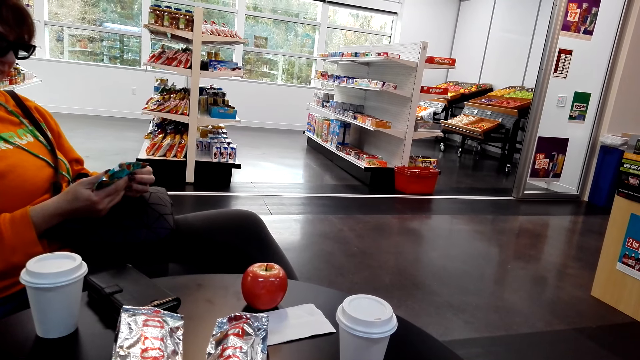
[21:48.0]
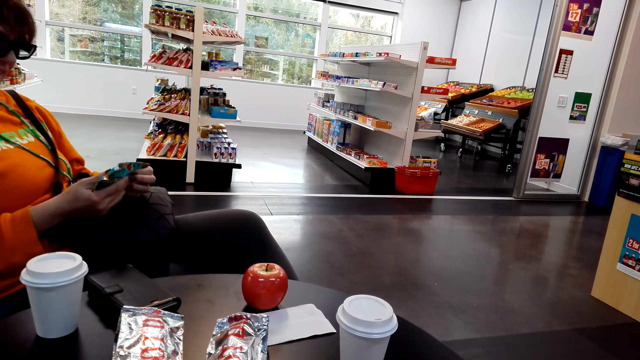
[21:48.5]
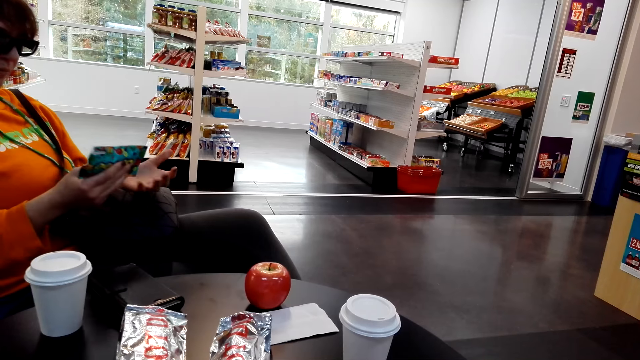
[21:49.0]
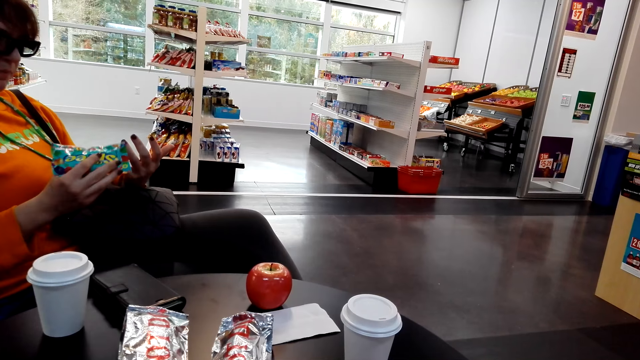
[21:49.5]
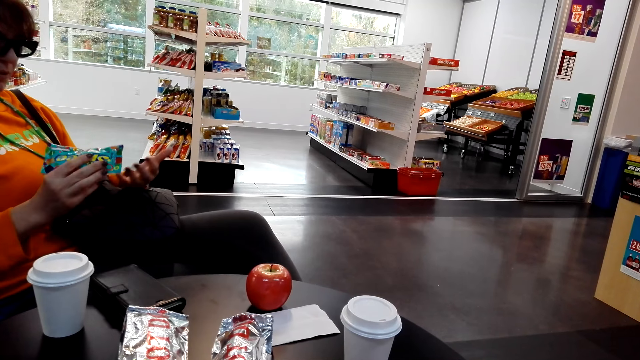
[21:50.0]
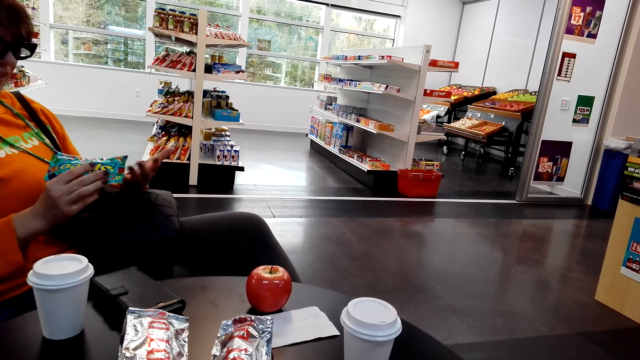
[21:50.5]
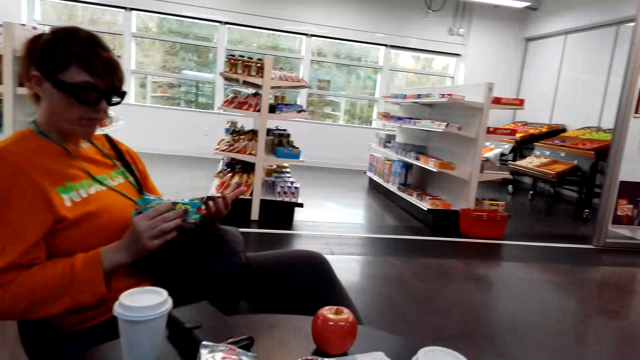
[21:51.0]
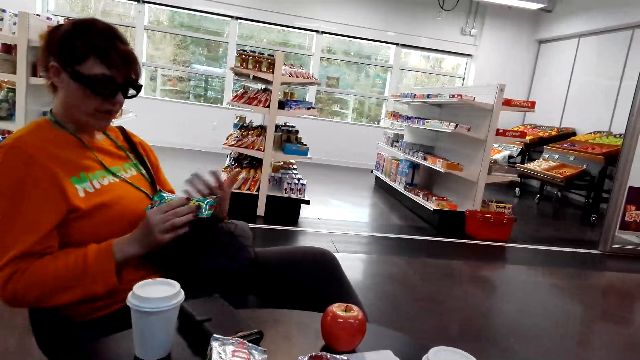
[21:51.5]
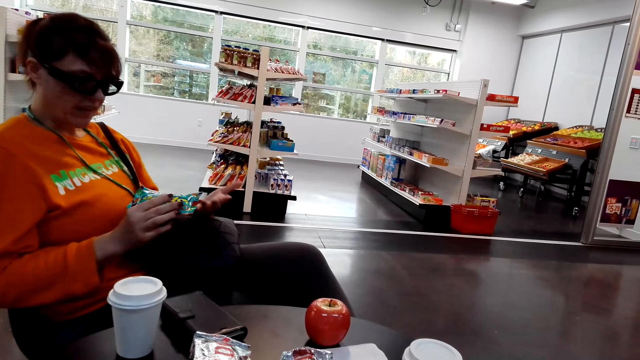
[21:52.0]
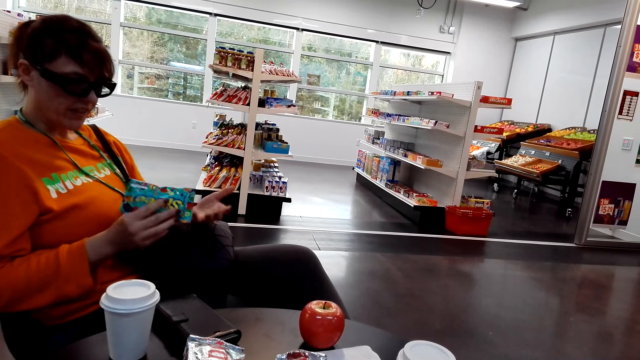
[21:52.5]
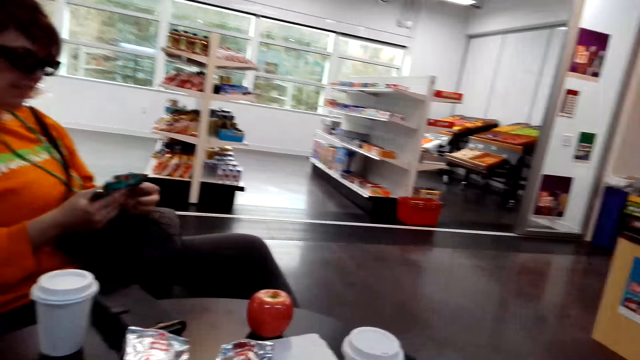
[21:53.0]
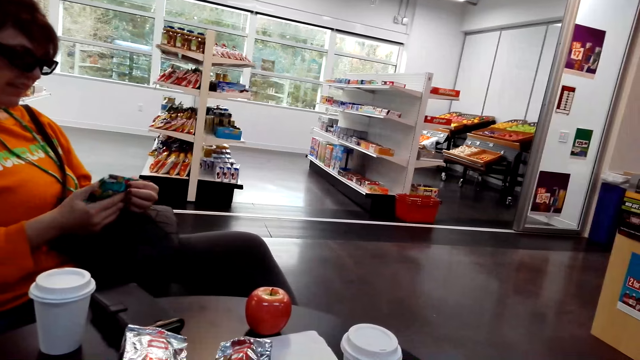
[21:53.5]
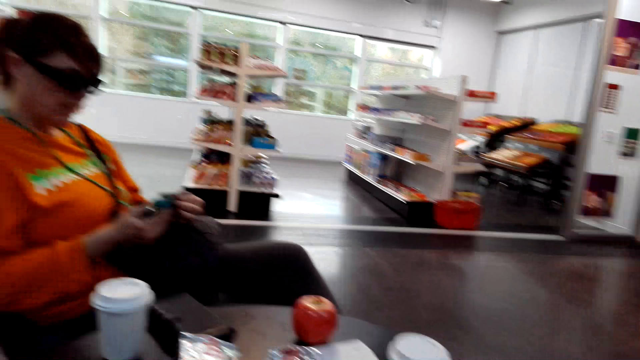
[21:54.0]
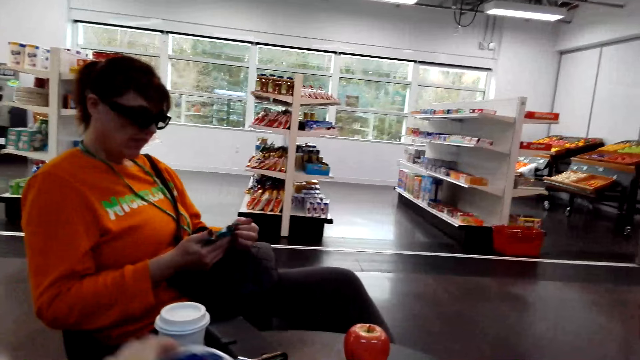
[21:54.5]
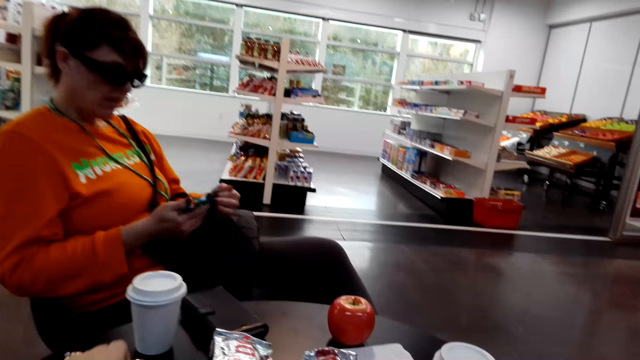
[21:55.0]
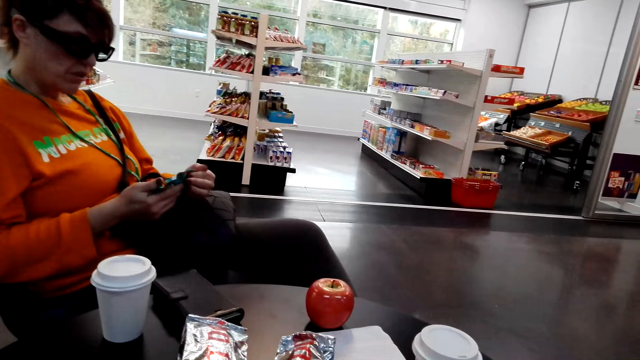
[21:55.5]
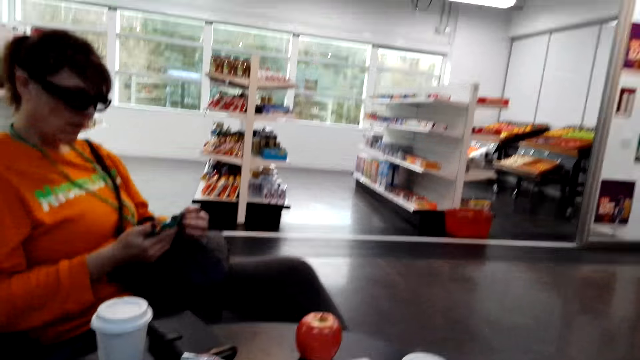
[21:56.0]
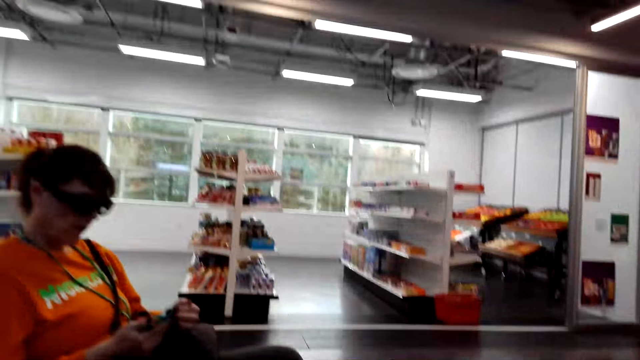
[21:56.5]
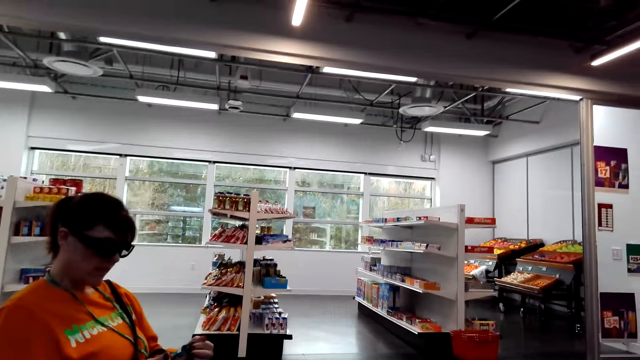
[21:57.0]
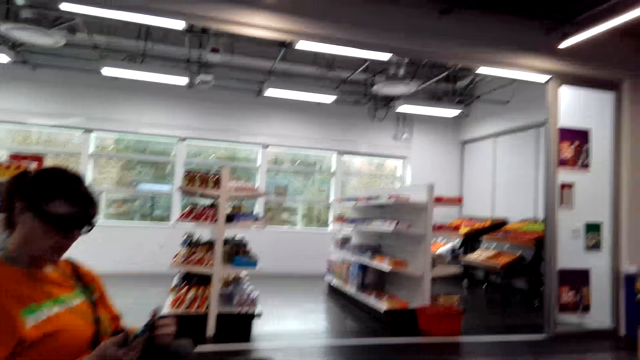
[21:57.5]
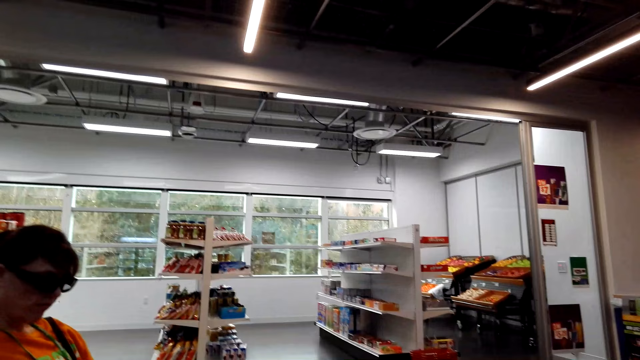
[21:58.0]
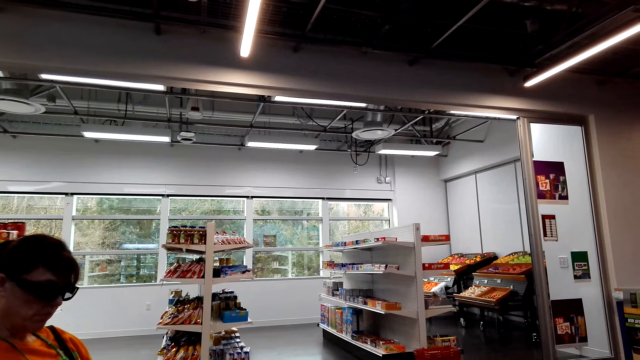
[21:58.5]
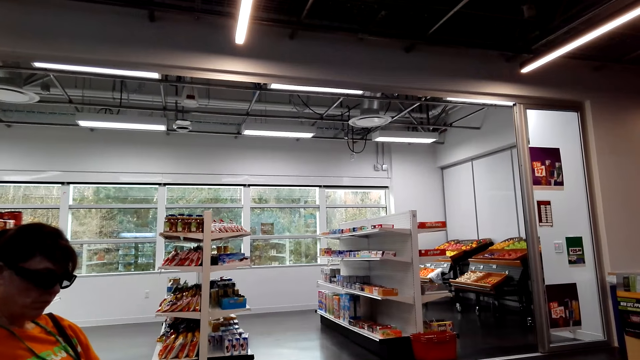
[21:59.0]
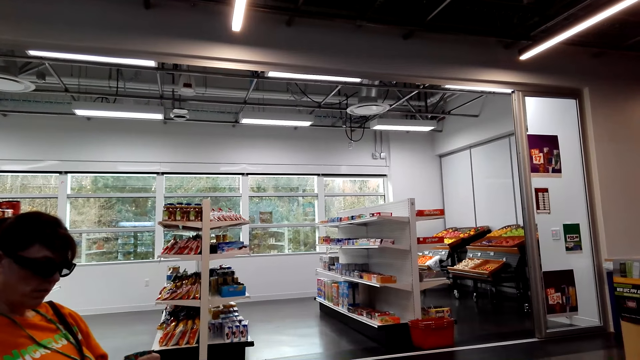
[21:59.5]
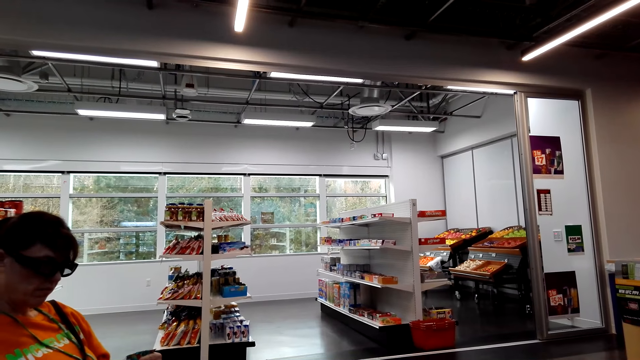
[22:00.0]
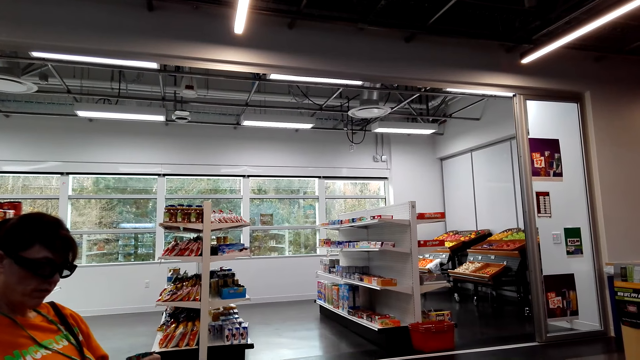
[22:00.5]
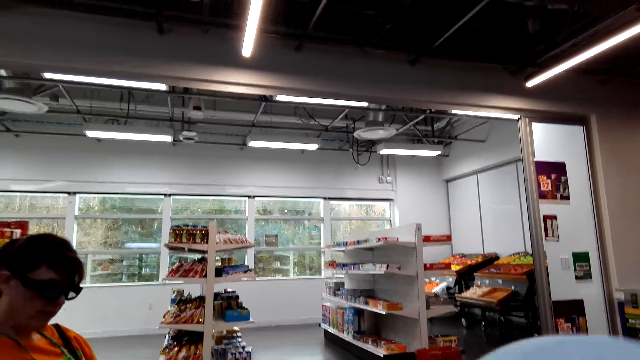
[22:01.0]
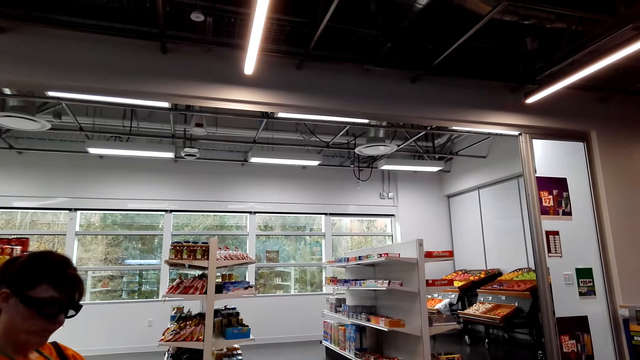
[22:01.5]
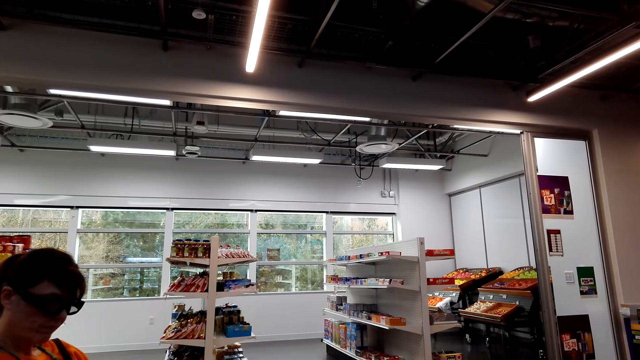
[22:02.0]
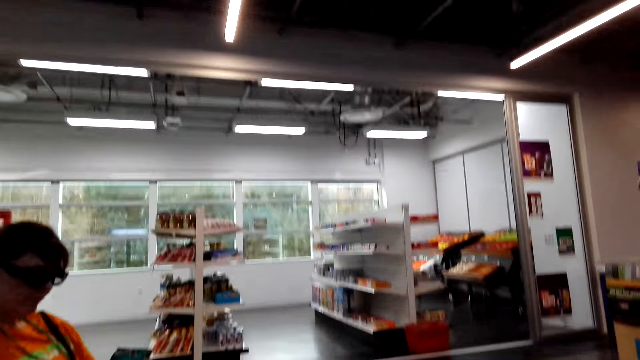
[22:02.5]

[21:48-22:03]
A woman makes gestures to the camera wearer. The camera wearer drops down a can. The woman interacts with the camera wearer. The camera wearer stares around the shop. They take a drink. The woman interacts with the camera wearer. The camera wearer takes a drink.

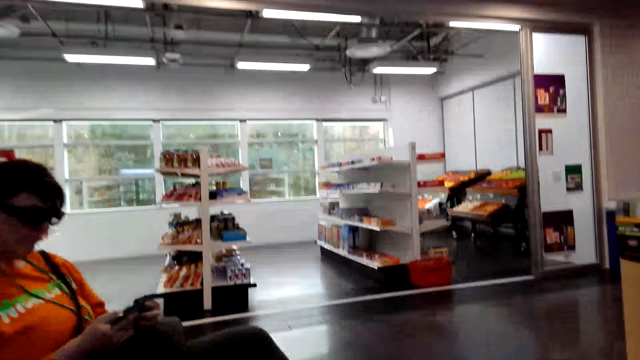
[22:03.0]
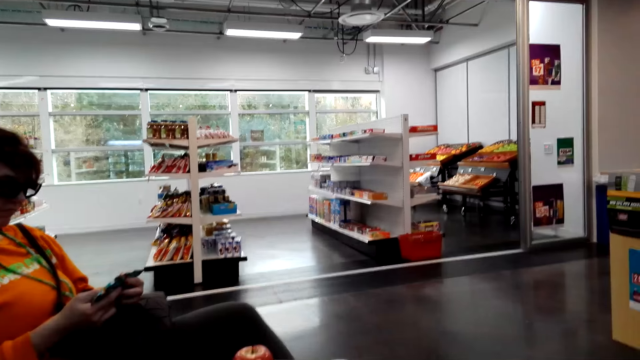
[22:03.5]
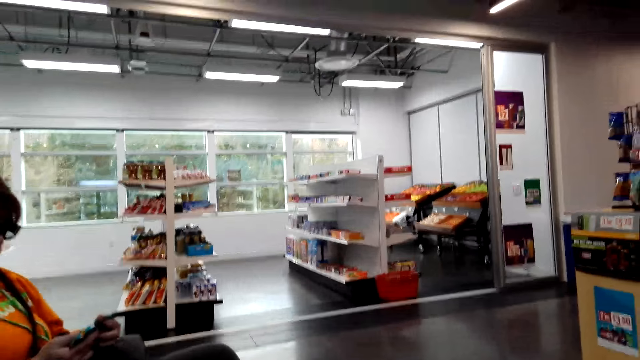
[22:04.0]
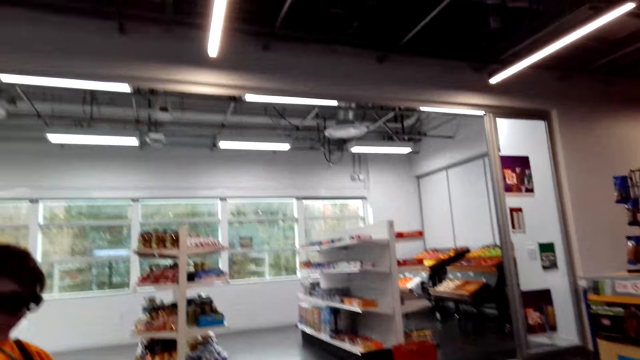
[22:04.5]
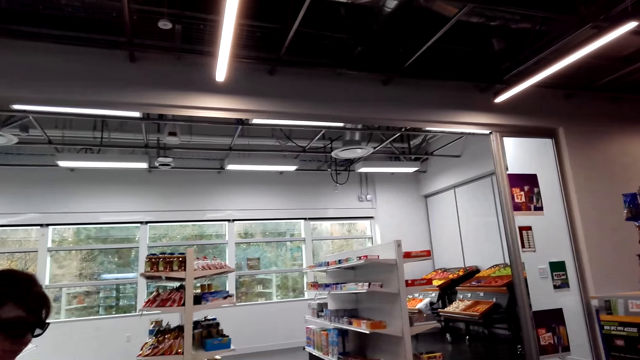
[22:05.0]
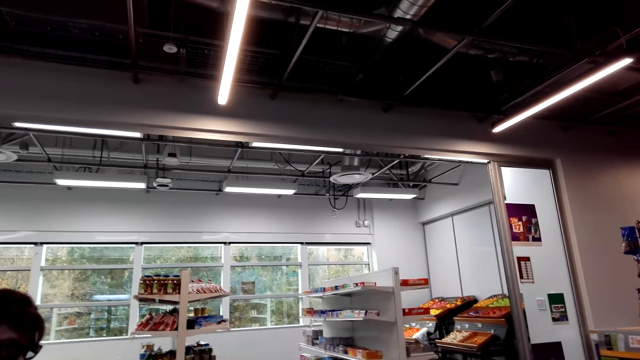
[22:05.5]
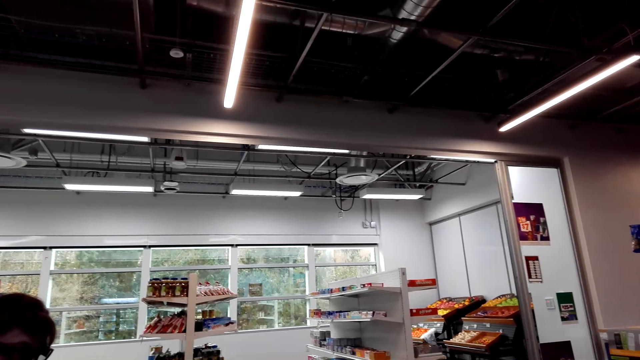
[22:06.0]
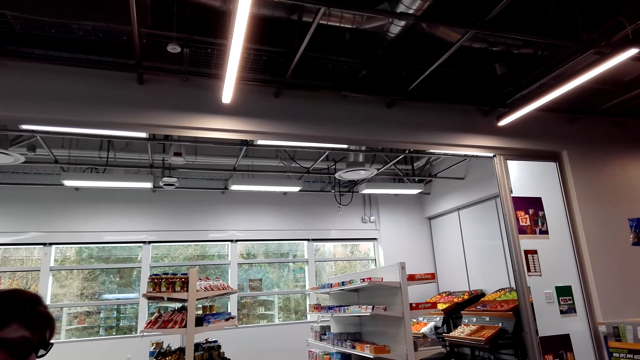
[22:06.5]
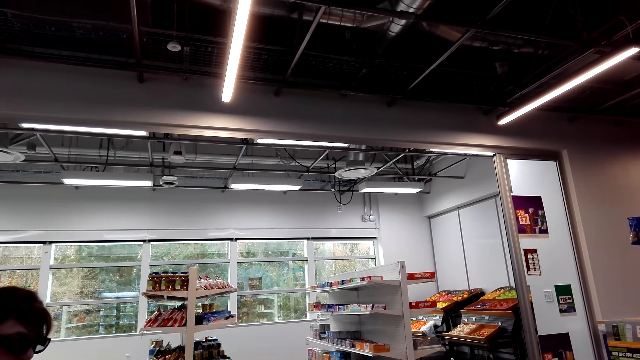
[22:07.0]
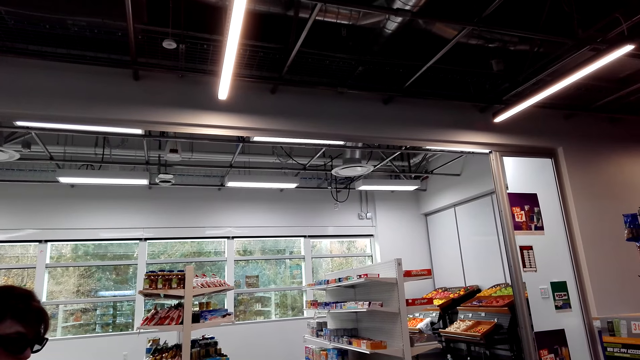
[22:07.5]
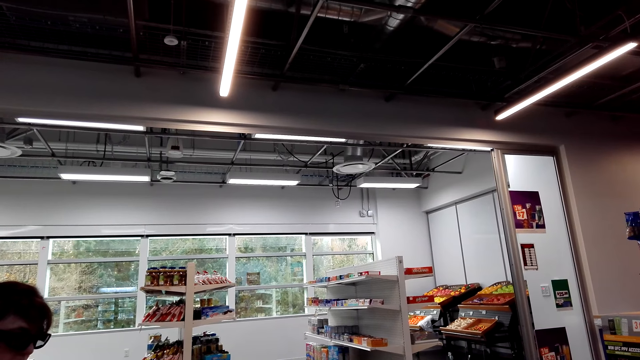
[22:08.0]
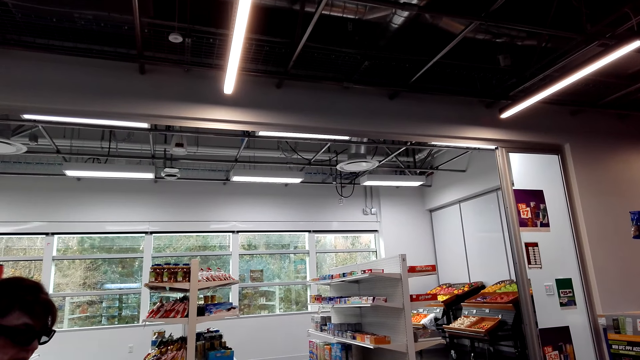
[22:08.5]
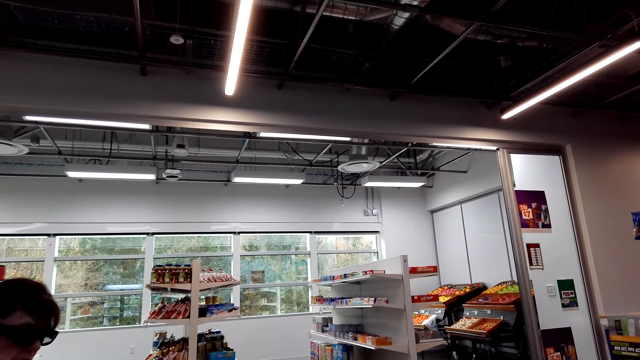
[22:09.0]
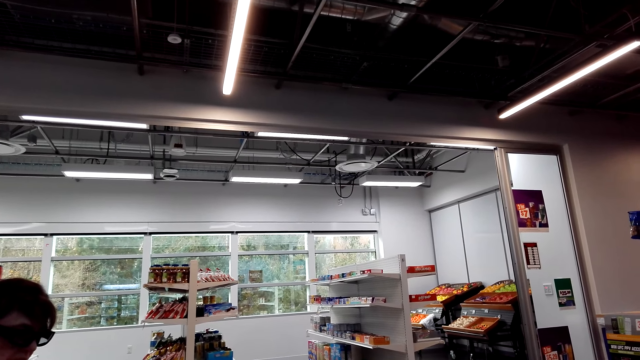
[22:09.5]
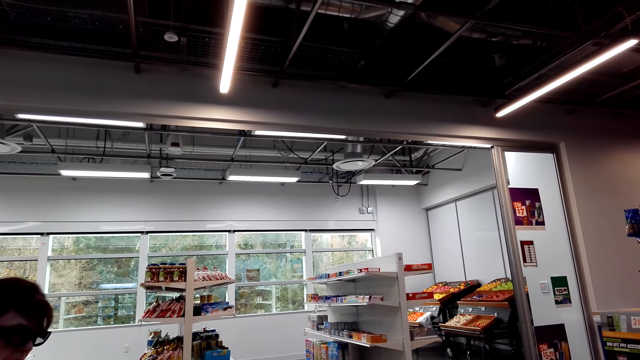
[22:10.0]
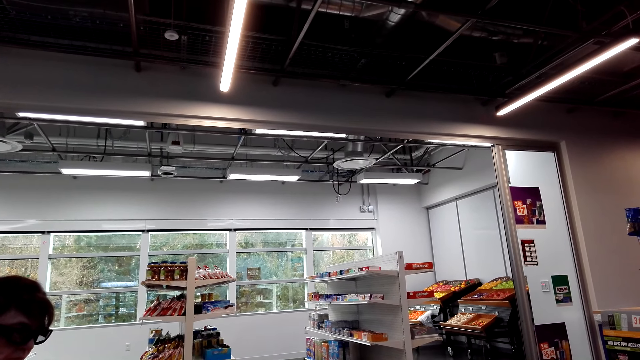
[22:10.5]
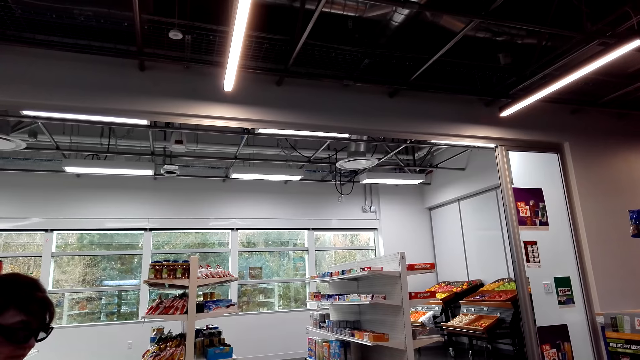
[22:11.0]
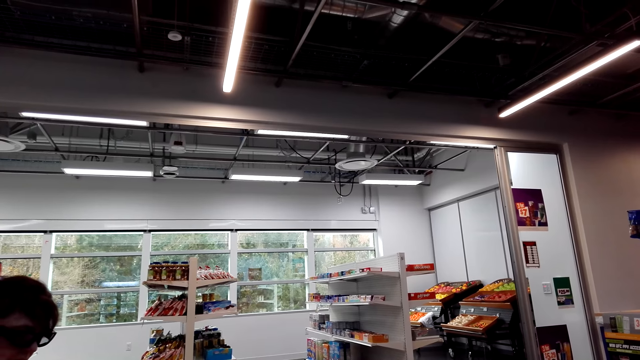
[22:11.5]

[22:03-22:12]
The camera wearer looks around. A person interacts with the camera wearer.
